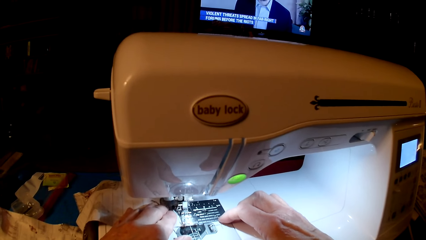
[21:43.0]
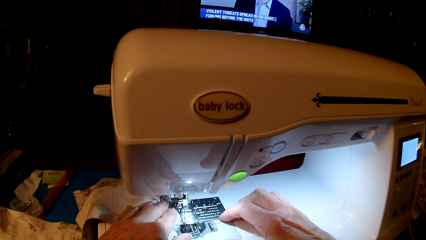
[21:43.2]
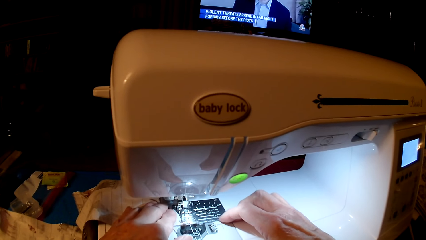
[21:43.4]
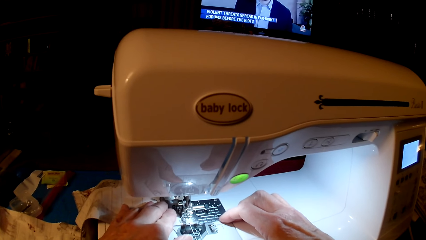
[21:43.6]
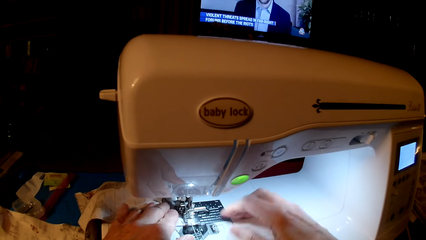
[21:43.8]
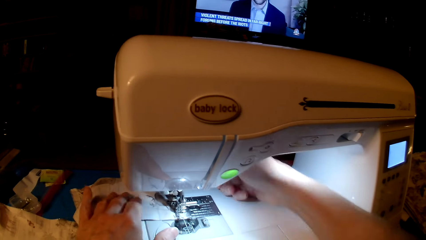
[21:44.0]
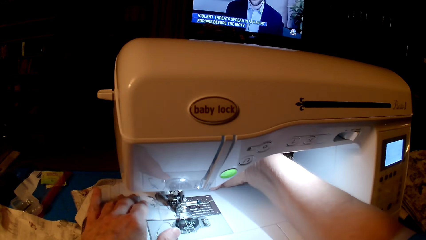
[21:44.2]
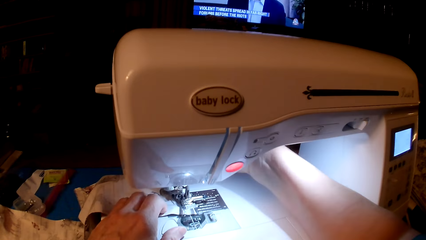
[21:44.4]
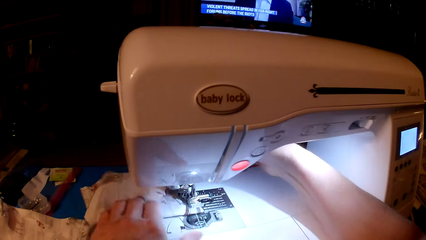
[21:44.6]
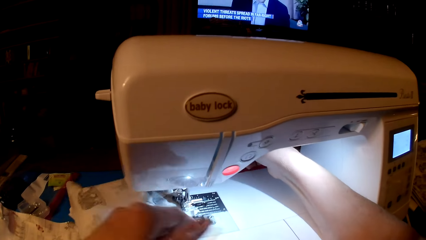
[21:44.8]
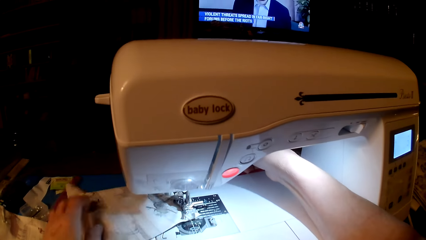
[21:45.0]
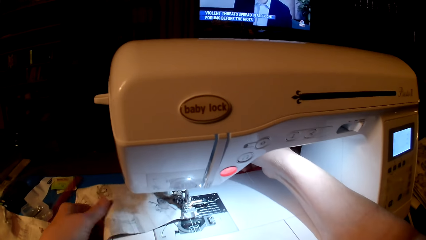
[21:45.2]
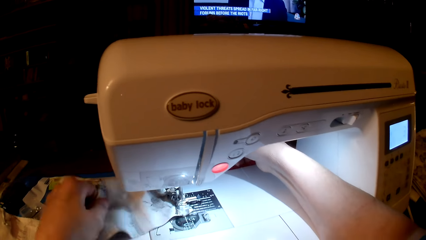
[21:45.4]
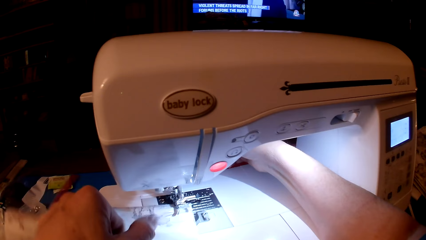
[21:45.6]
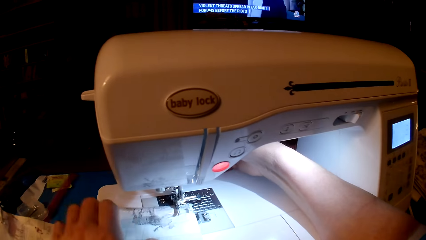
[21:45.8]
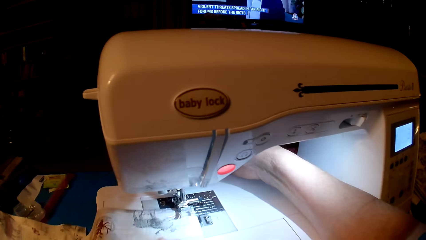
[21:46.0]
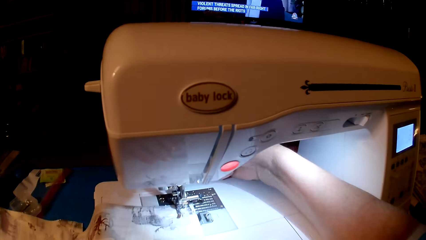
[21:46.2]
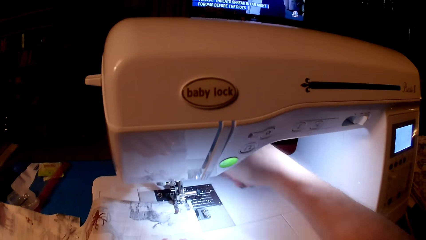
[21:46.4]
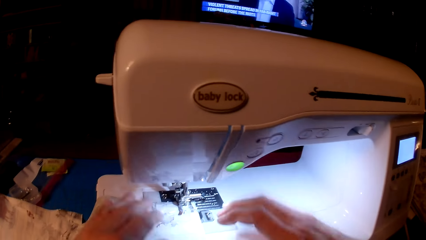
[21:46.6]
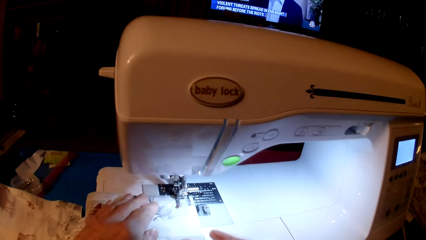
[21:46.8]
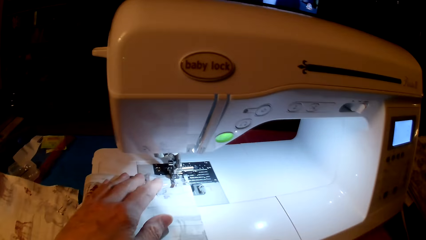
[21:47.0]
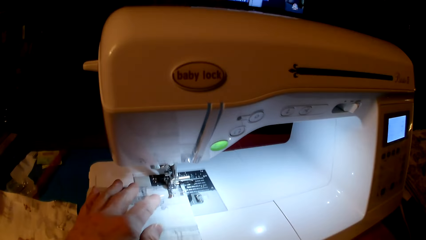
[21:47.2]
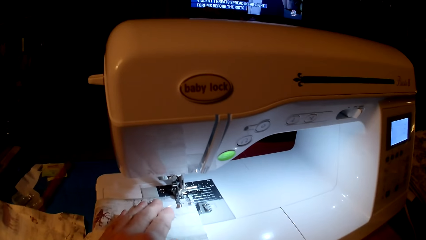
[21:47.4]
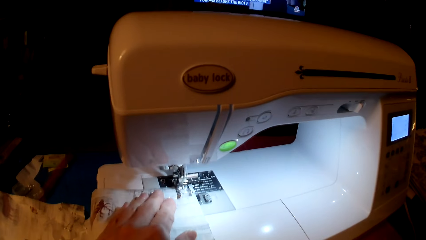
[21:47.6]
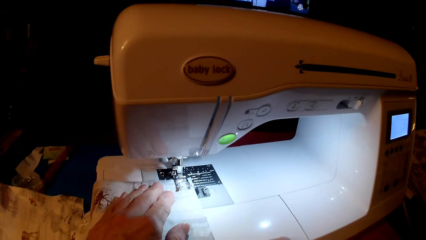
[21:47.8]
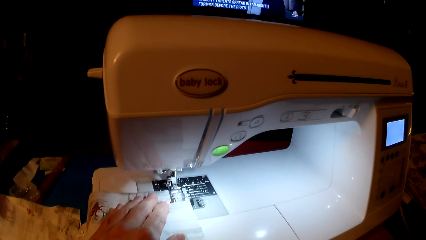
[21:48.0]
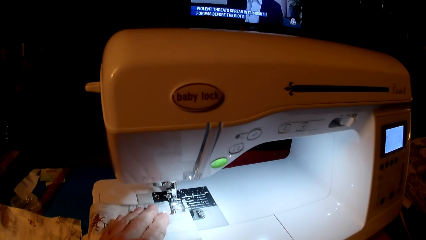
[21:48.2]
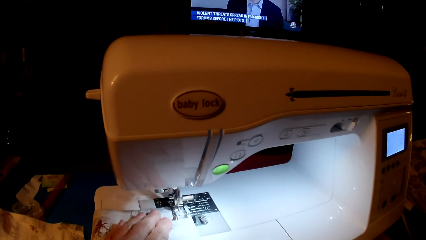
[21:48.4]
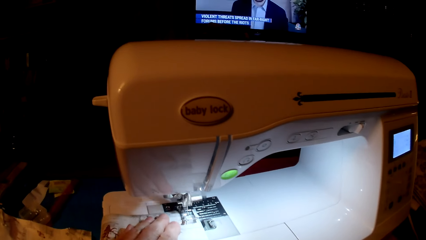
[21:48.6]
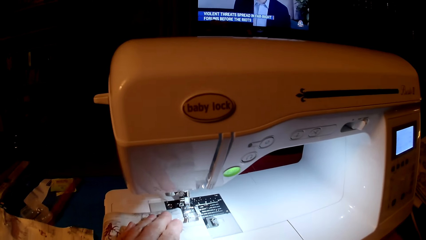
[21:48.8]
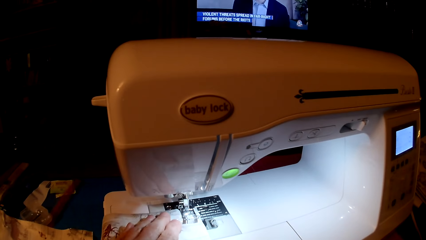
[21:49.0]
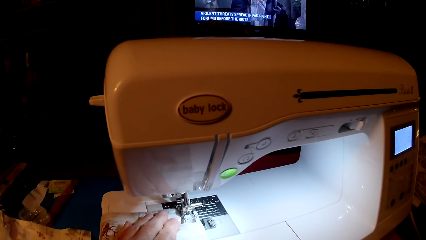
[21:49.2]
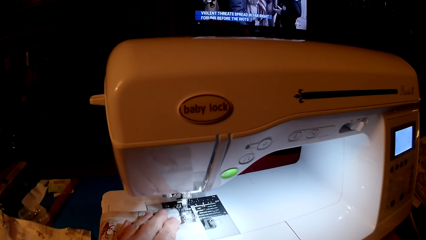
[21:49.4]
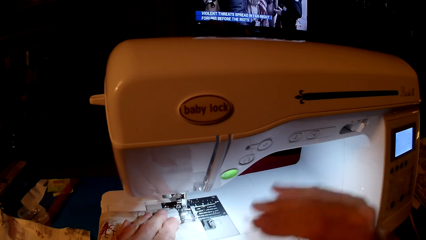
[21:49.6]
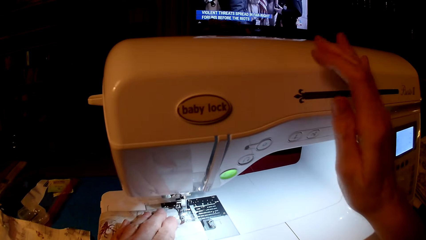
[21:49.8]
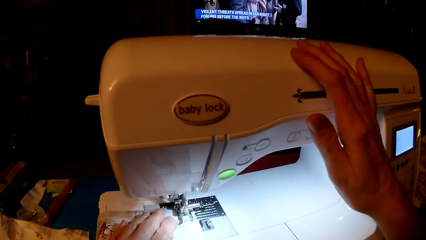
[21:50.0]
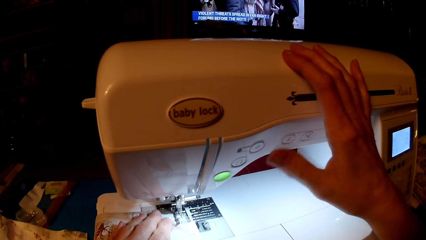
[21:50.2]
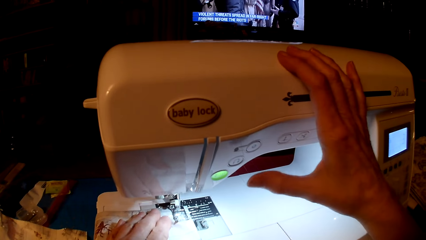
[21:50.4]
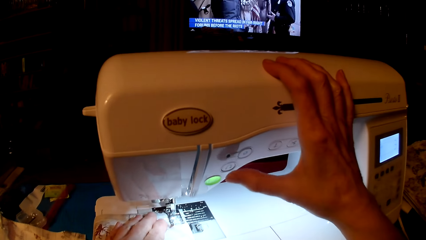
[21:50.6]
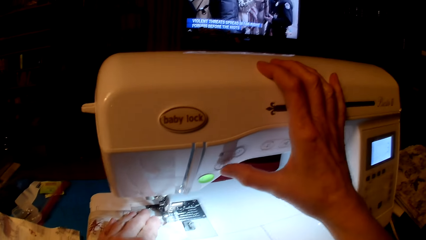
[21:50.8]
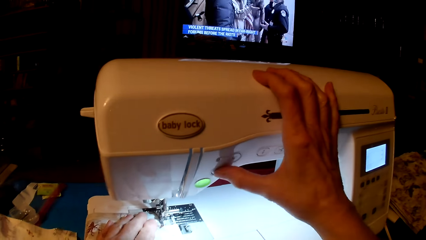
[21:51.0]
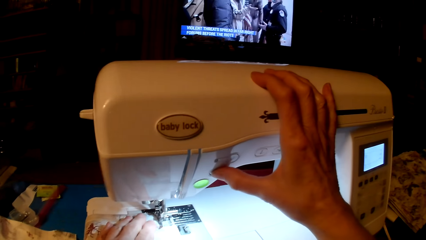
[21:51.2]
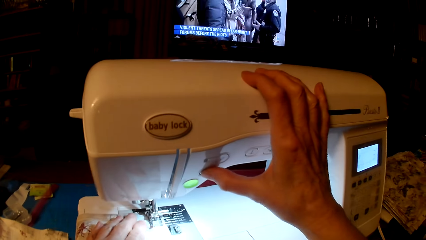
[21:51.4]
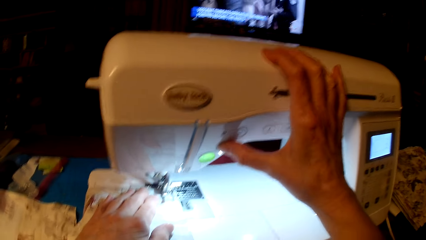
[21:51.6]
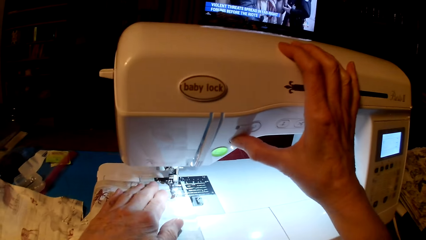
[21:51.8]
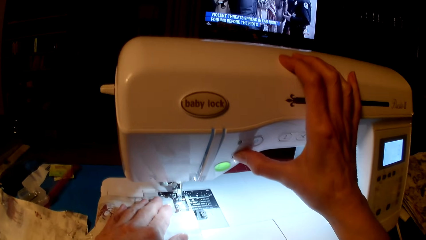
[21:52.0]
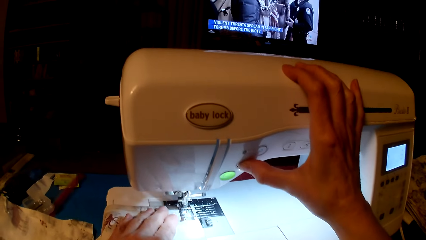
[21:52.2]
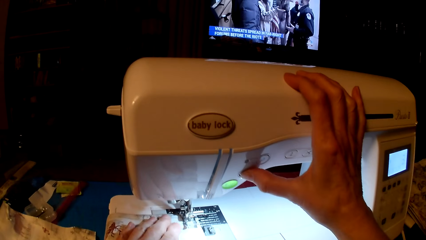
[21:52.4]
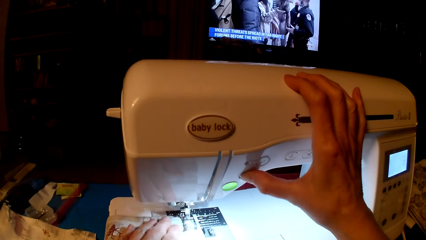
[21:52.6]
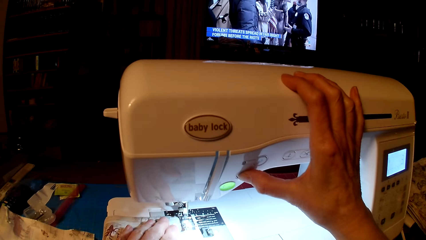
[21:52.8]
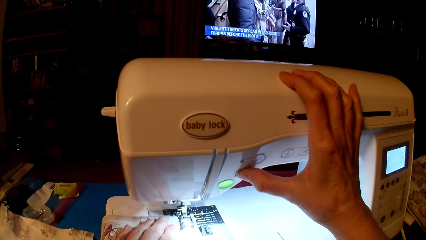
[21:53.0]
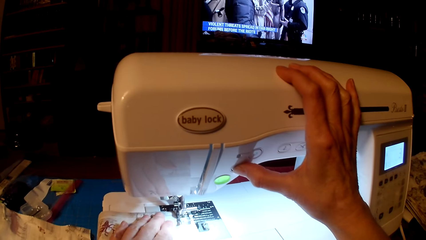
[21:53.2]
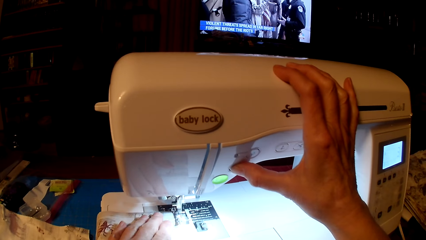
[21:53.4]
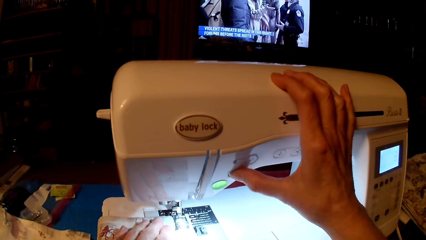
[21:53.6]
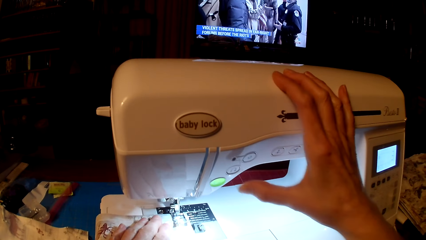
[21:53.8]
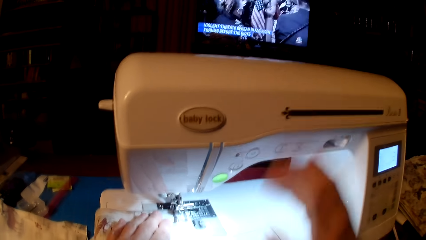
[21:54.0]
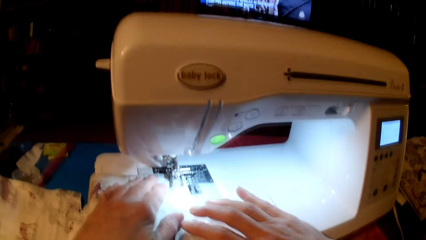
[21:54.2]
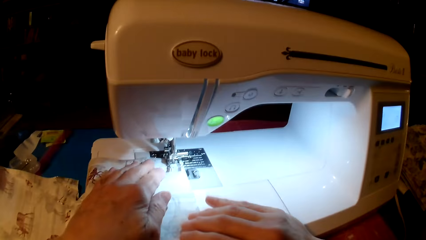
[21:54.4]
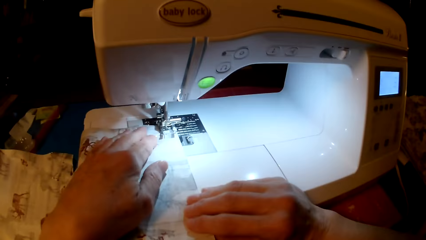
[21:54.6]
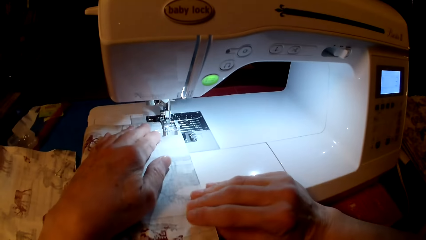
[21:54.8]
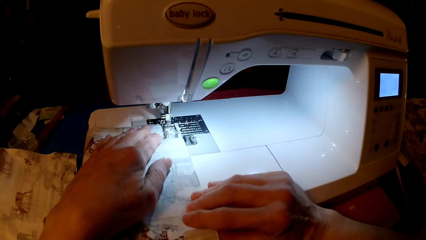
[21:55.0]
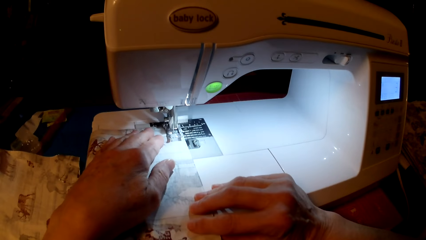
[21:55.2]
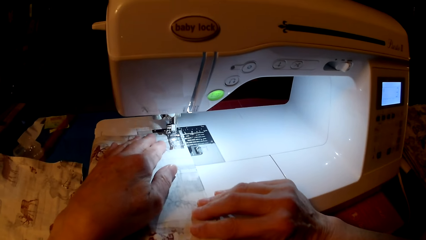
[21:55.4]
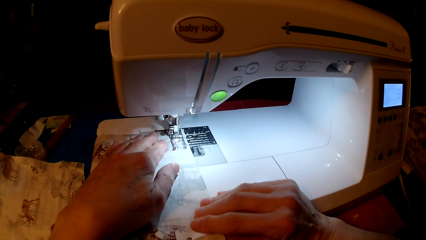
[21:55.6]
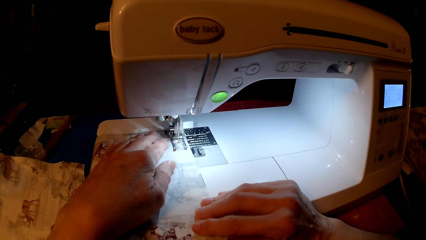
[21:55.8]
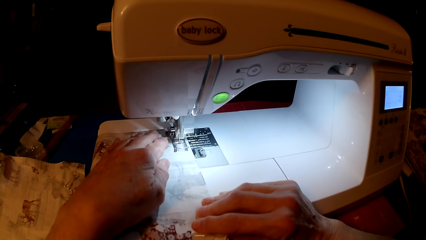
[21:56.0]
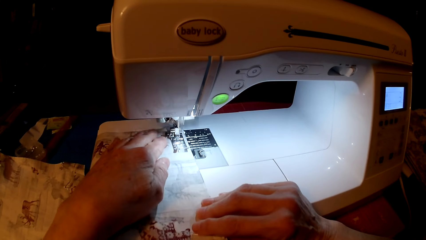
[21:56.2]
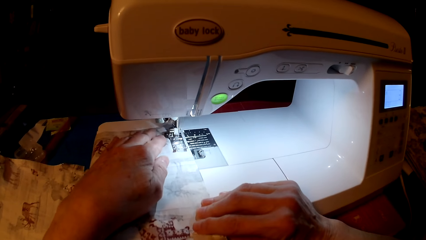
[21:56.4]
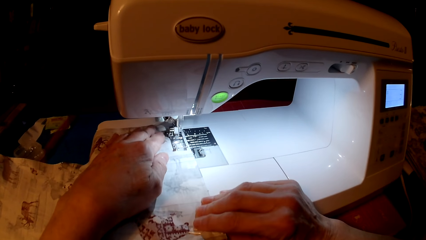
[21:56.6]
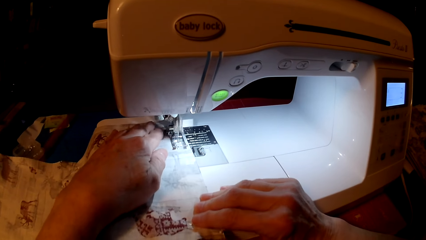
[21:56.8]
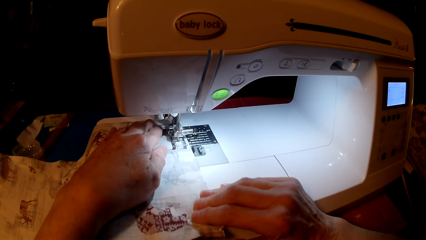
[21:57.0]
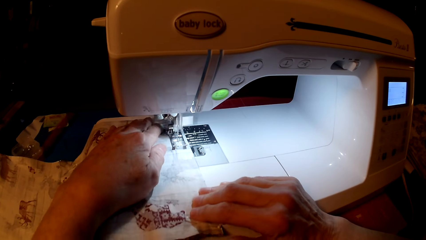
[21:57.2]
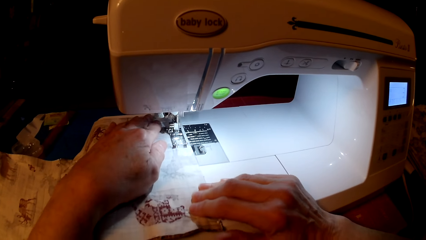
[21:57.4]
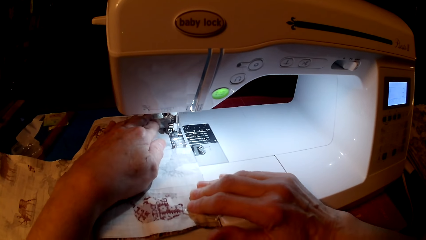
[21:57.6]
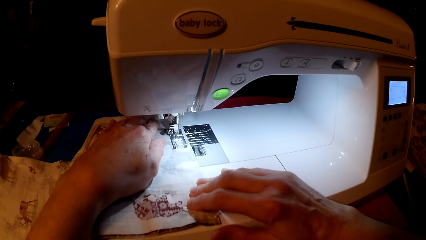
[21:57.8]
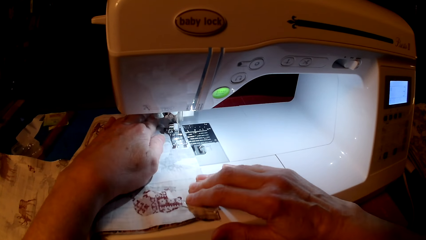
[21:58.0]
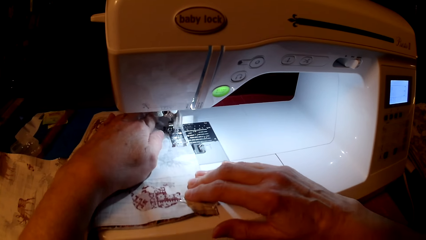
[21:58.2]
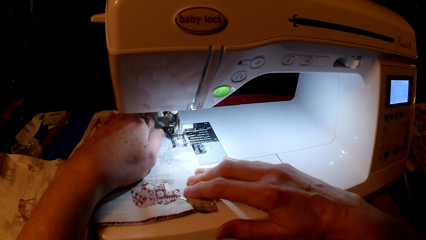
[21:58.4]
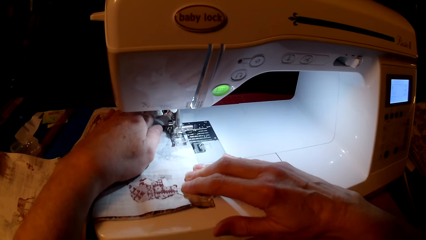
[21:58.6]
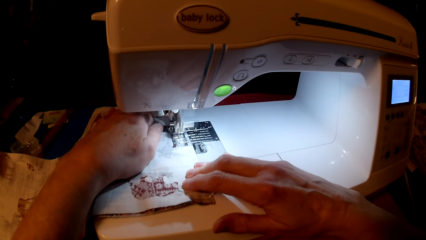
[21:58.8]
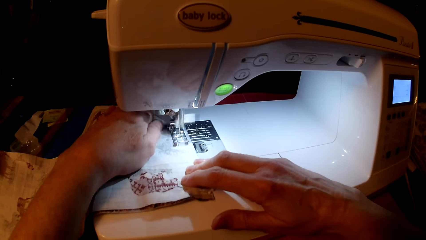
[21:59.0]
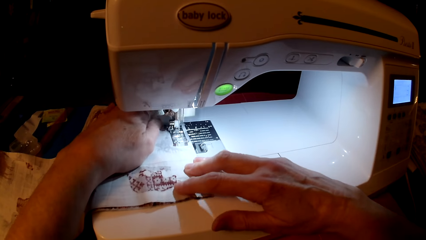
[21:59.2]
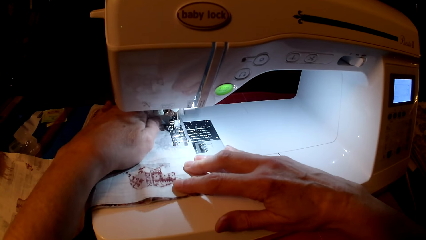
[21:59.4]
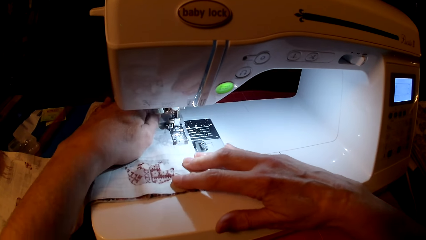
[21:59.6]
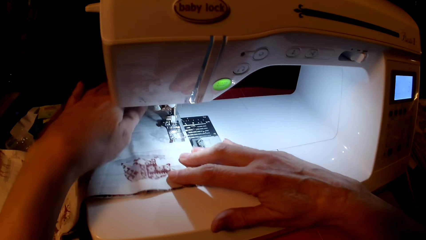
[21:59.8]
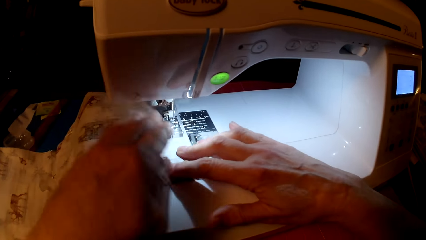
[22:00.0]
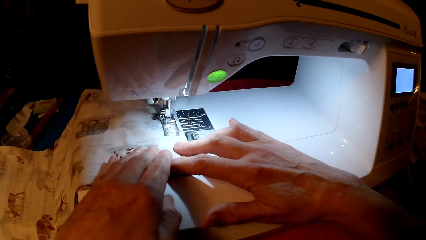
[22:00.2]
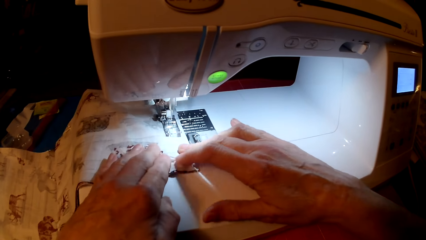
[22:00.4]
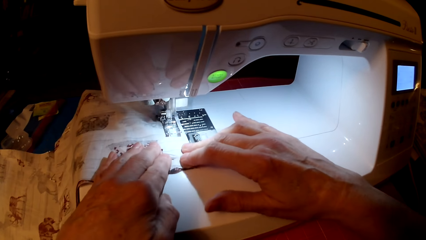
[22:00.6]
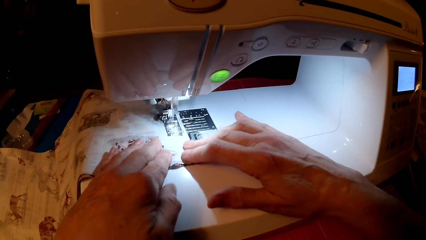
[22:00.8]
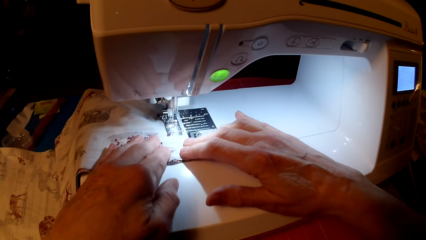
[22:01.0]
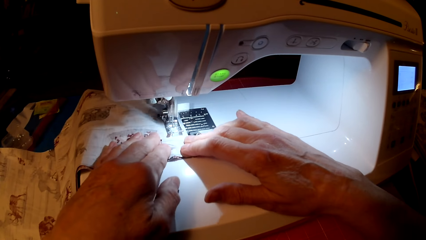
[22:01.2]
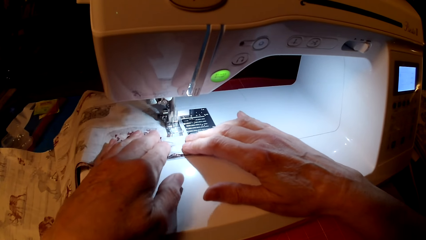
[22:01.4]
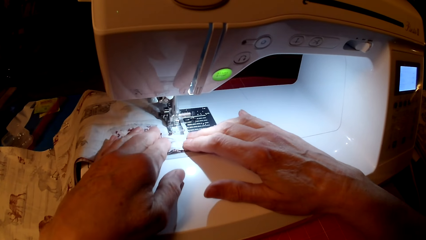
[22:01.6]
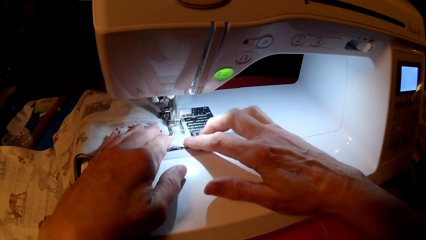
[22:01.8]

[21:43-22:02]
The camera wearer rotates the pillow cushion. They sew the pillow cushion. They press the speed button. They sew the pillow cushion.
